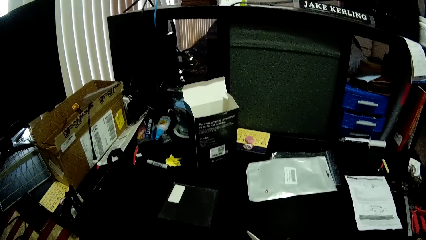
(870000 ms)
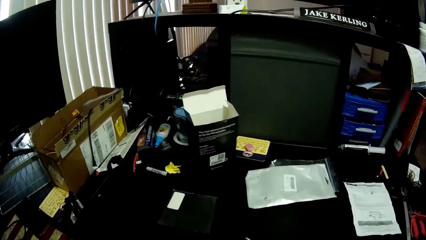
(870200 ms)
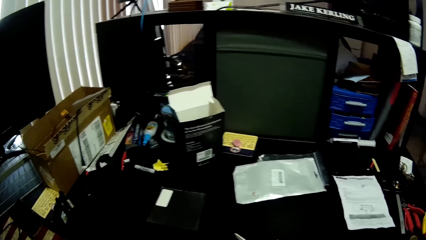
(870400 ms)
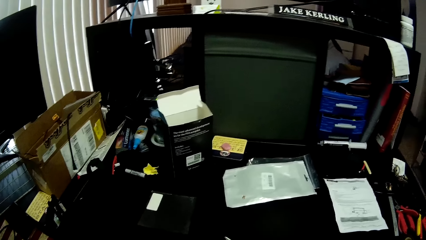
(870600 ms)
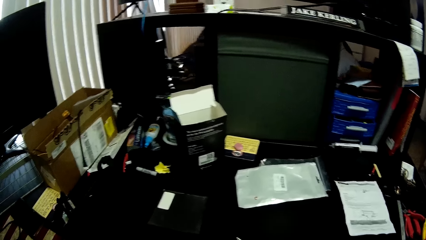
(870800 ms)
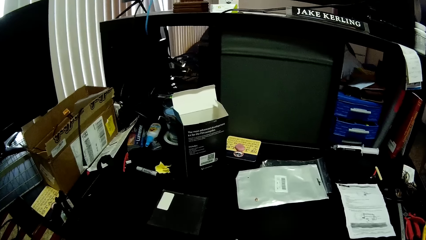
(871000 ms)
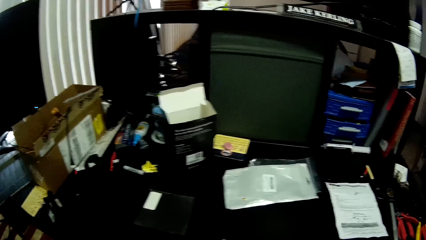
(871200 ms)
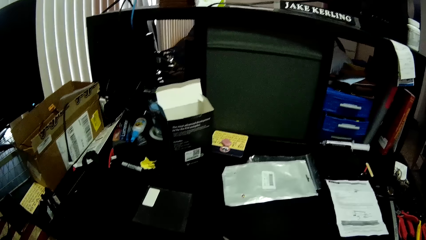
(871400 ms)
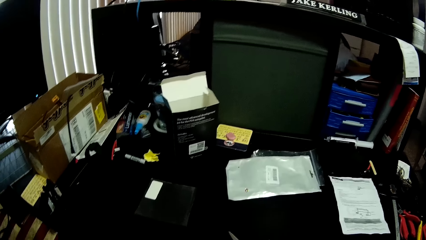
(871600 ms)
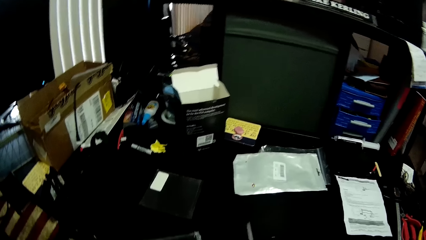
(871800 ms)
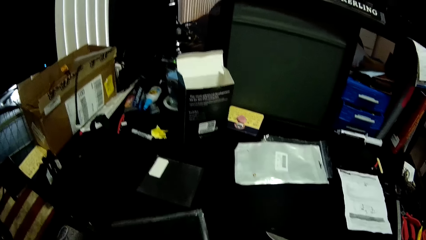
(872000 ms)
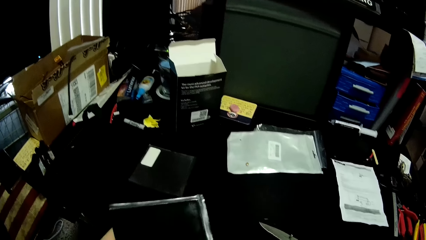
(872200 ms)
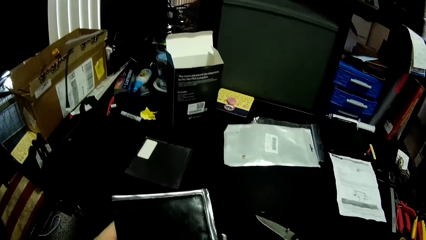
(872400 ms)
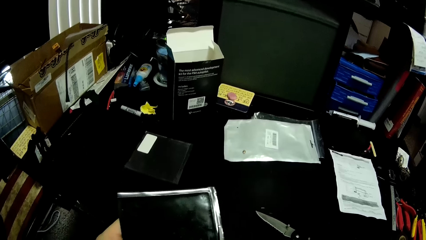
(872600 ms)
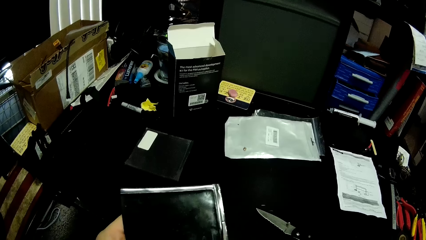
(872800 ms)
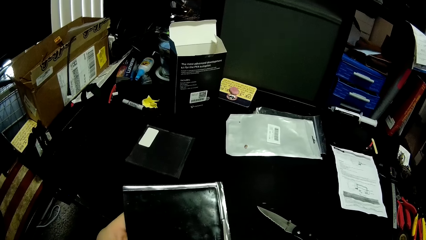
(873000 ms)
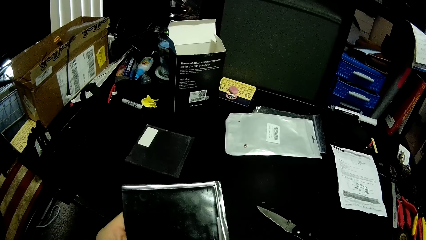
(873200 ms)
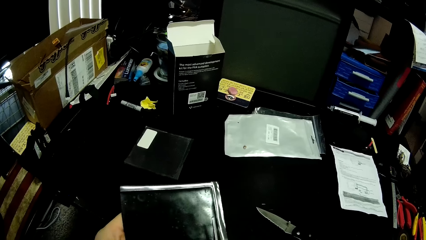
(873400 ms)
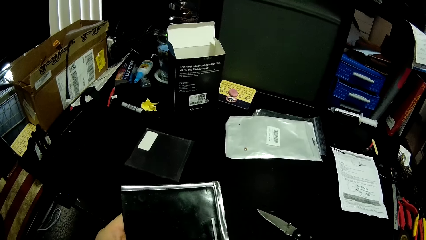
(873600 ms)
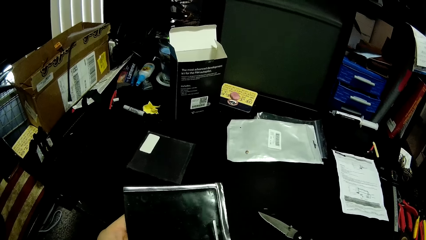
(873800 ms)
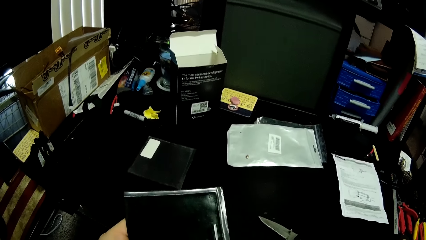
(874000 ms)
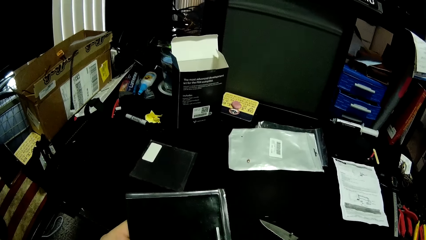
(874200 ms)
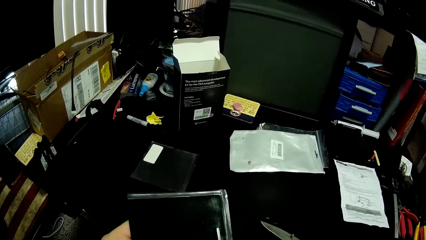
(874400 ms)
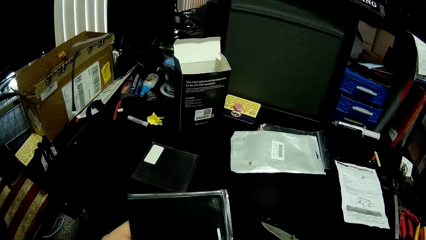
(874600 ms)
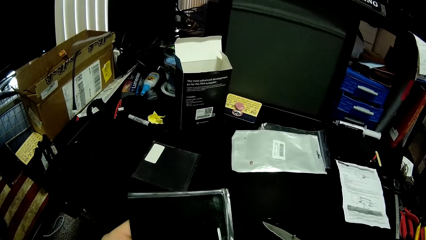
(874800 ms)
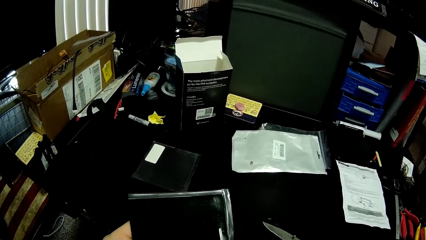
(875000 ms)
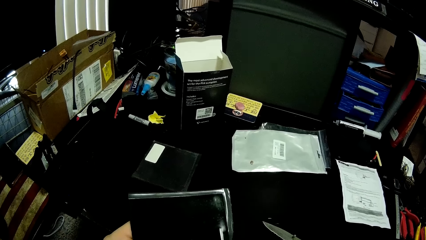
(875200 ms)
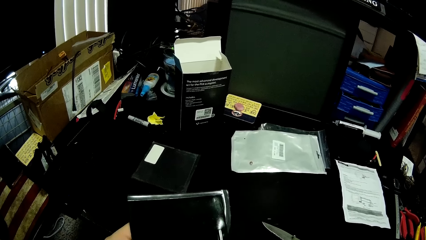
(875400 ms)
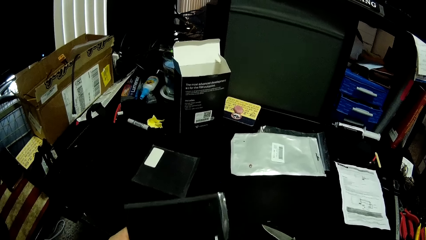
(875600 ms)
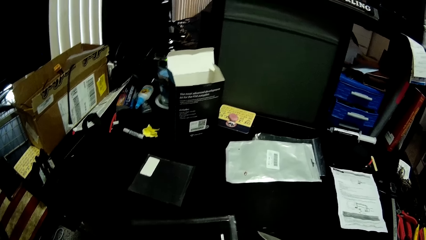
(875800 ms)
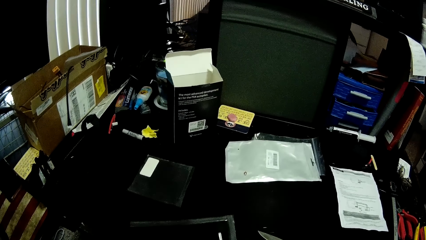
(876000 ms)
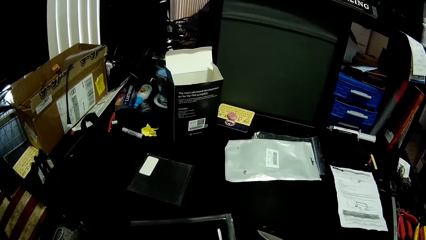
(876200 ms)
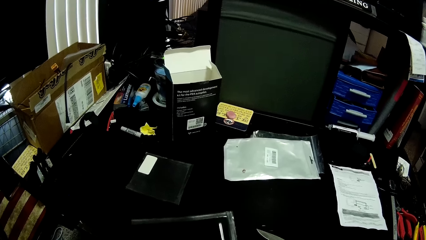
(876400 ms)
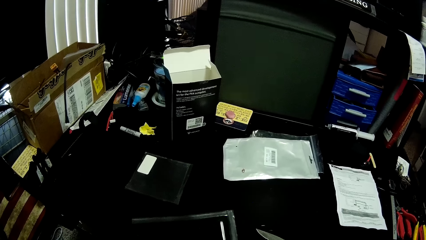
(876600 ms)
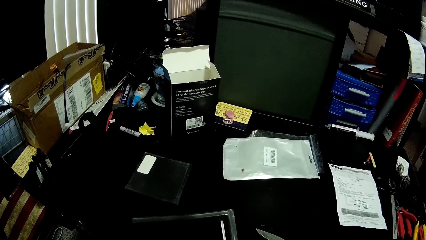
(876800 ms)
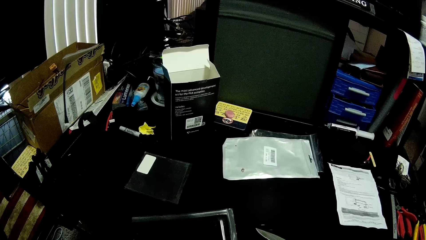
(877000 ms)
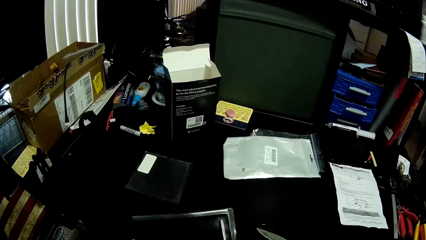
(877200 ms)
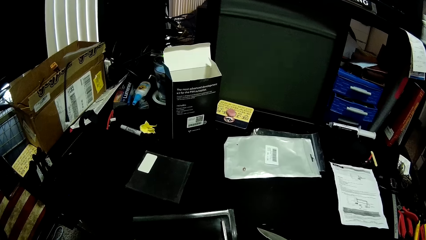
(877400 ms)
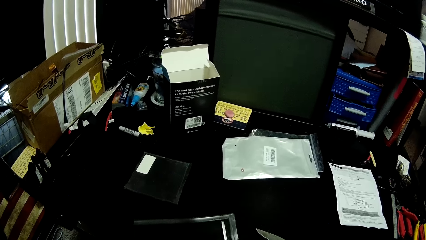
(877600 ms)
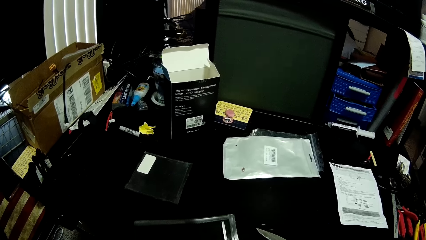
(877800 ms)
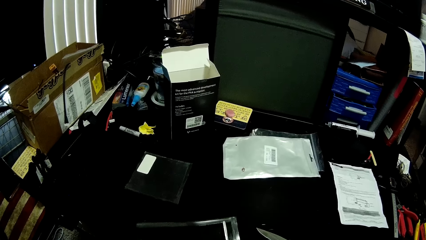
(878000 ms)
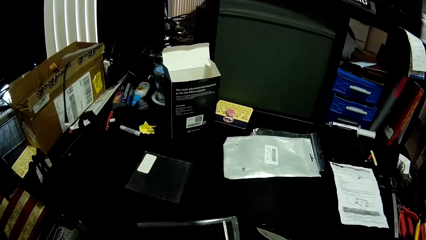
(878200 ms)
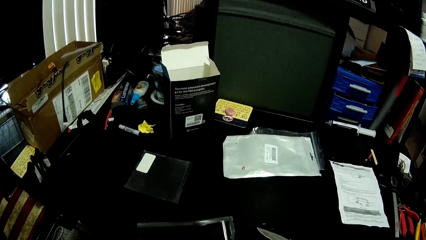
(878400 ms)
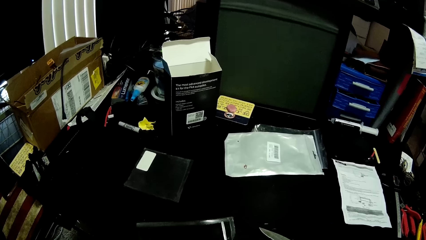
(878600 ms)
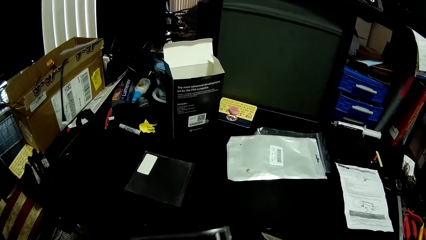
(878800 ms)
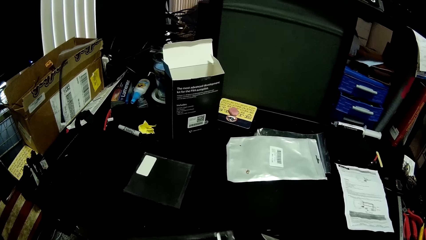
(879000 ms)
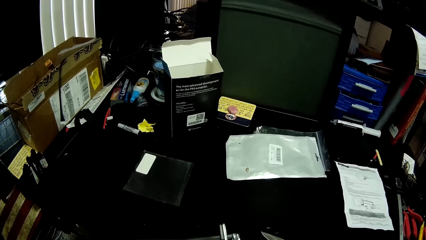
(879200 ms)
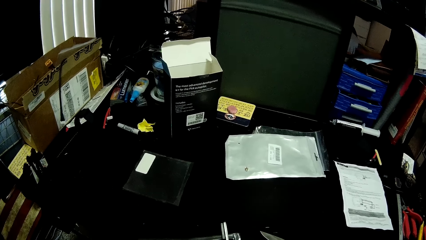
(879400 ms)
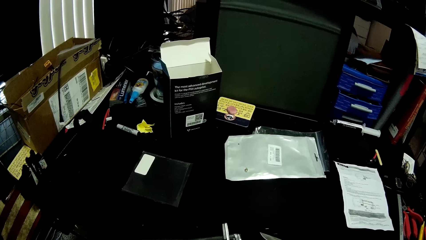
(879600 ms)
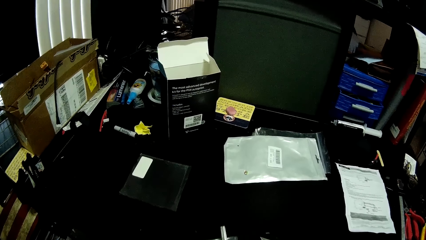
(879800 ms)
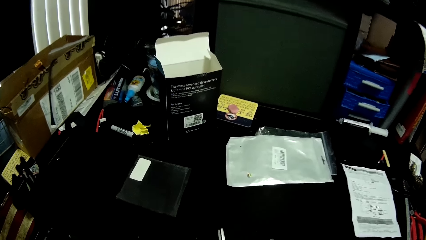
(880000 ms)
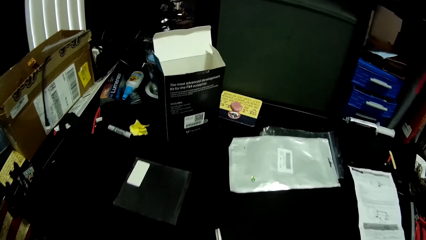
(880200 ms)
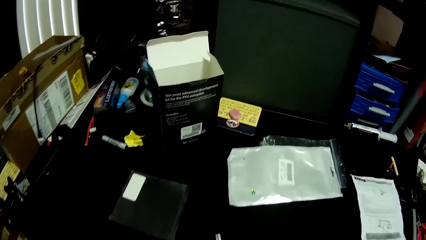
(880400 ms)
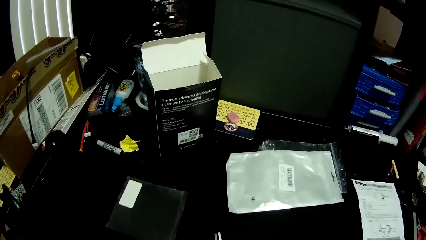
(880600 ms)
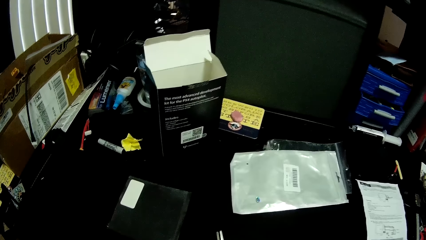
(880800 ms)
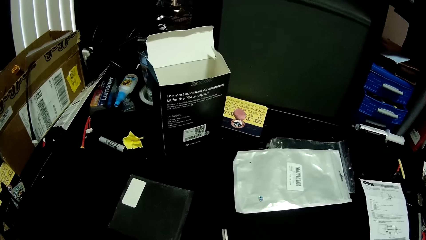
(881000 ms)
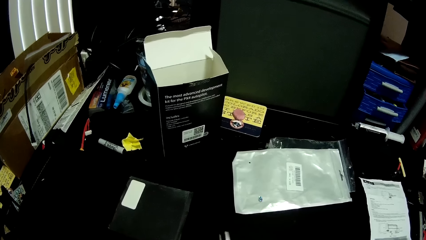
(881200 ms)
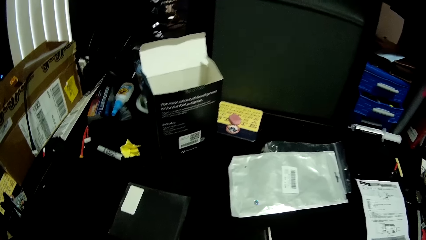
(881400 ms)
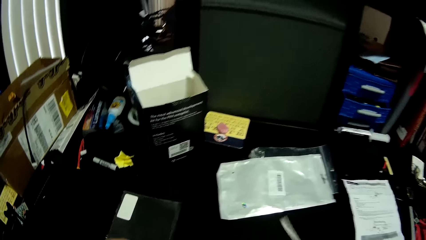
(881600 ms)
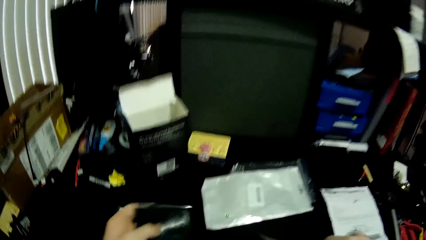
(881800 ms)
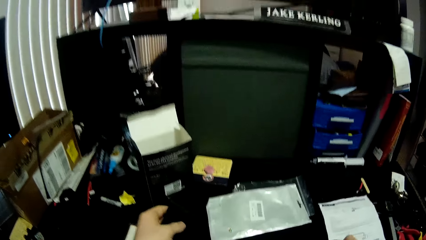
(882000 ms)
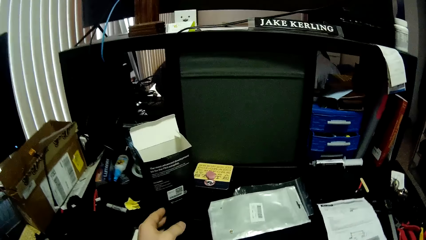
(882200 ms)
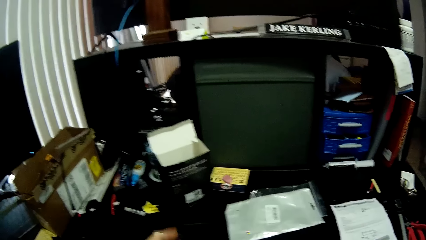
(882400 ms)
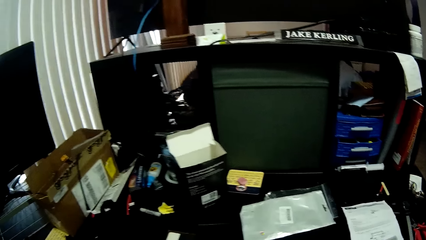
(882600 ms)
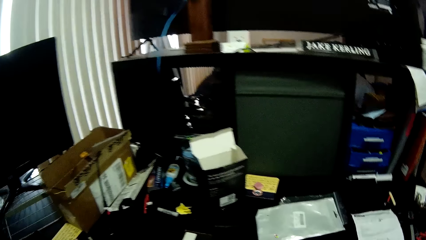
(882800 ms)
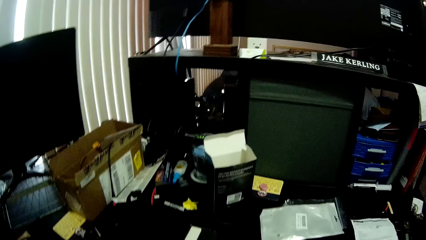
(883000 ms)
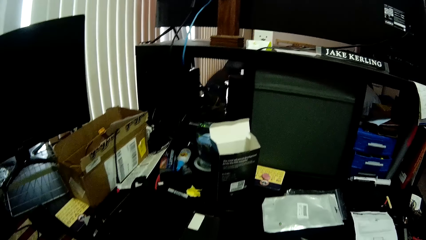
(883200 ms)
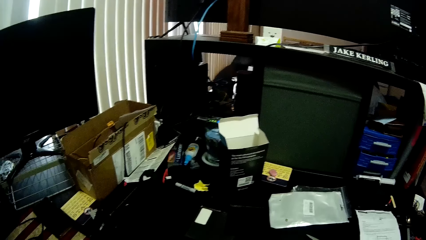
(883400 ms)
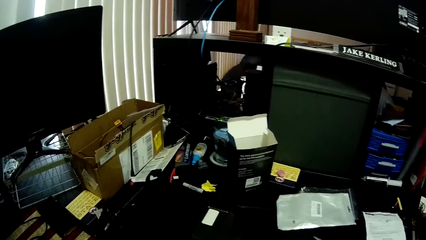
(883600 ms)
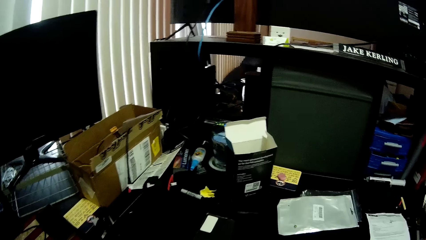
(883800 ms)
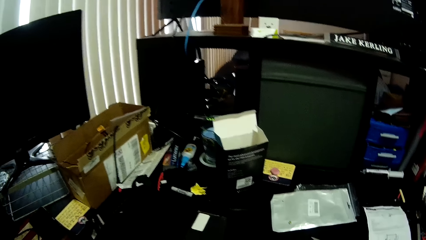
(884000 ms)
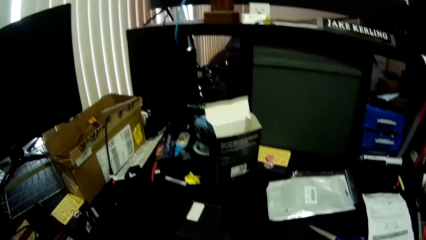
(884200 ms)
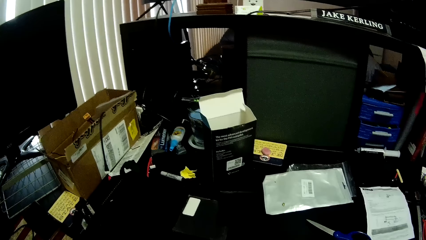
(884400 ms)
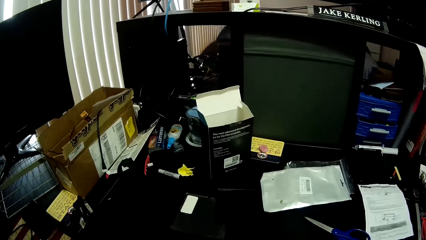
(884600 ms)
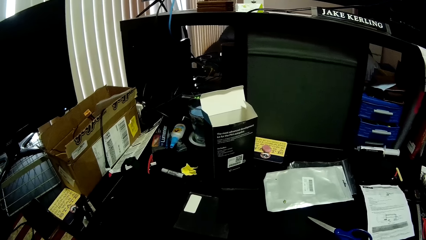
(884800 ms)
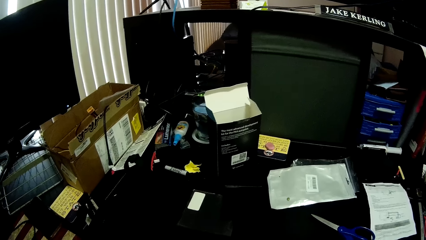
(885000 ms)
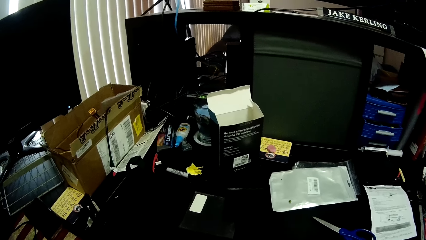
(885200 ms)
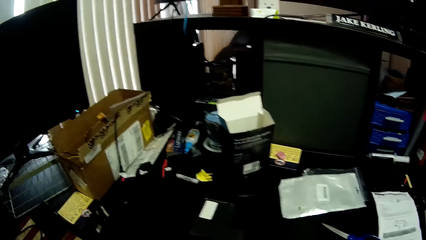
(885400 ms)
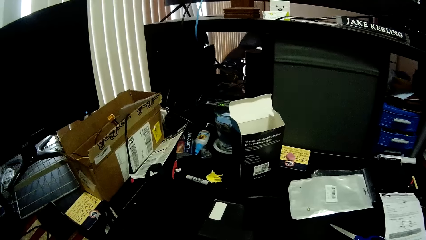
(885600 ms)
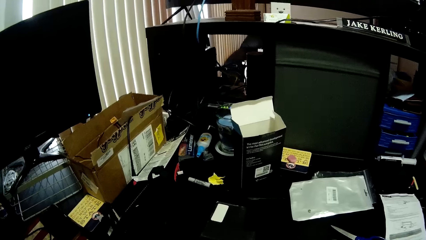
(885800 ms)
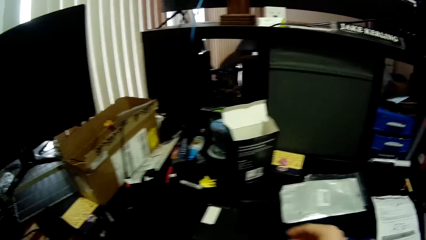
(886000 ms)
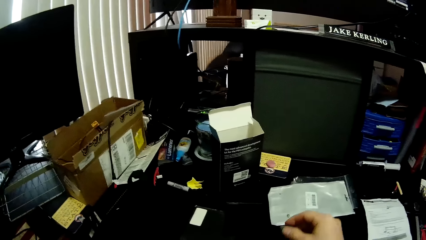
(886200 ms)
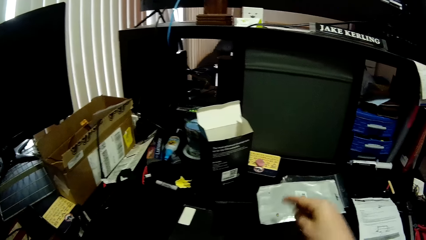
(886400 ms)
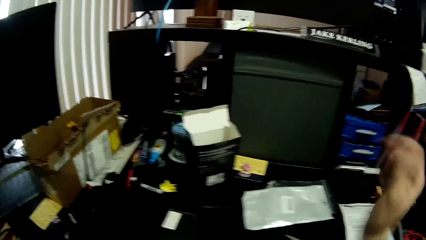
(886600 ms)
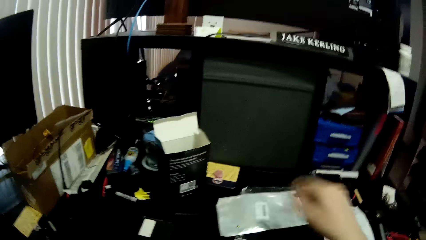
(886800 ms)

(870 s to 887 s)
The camera wearer cuts the paper with scissors. They put the papers on the desk.
